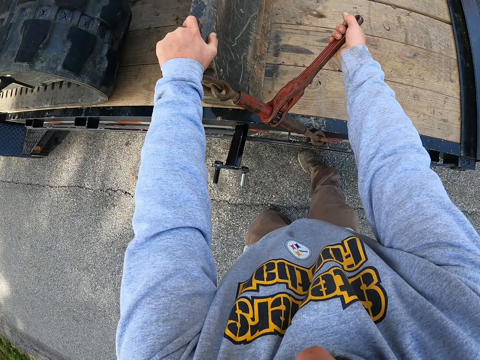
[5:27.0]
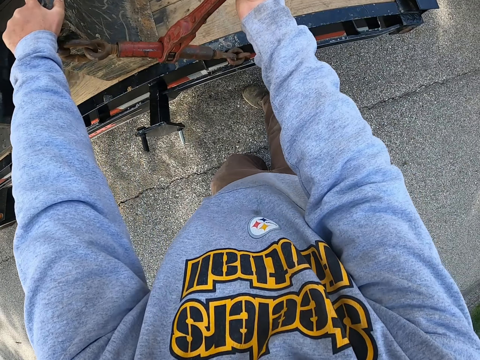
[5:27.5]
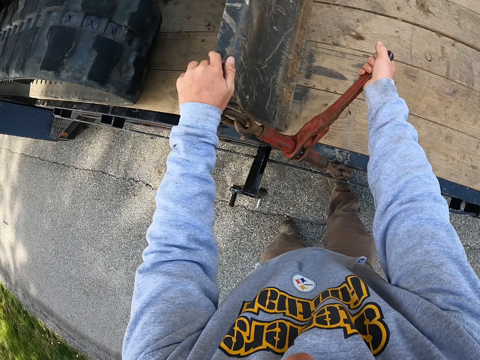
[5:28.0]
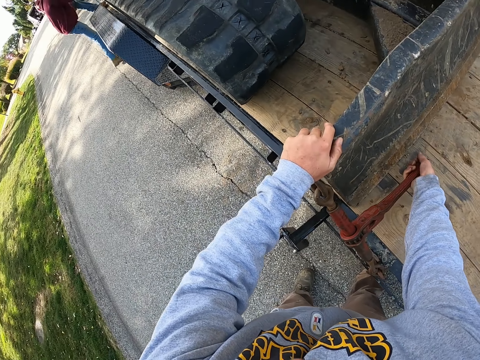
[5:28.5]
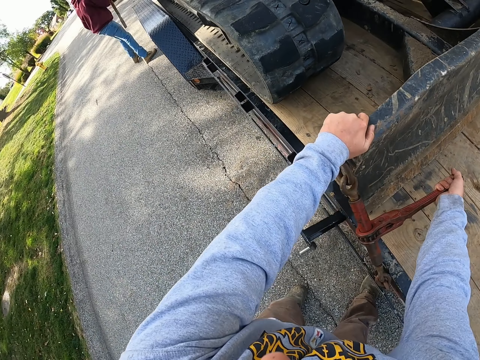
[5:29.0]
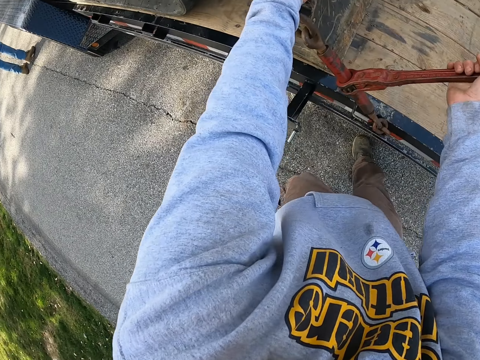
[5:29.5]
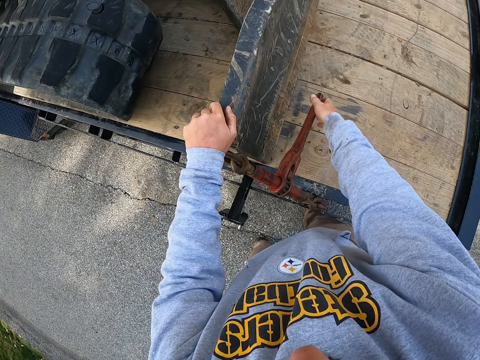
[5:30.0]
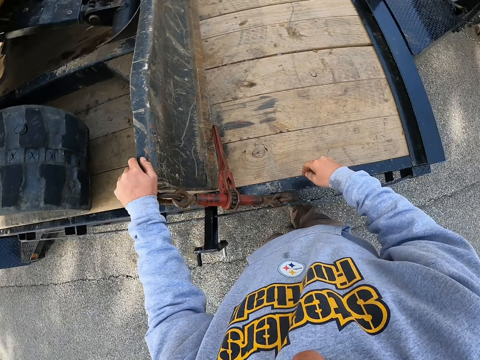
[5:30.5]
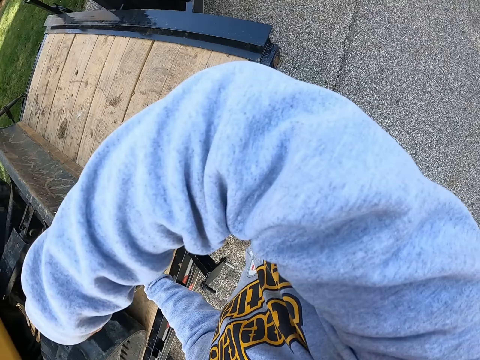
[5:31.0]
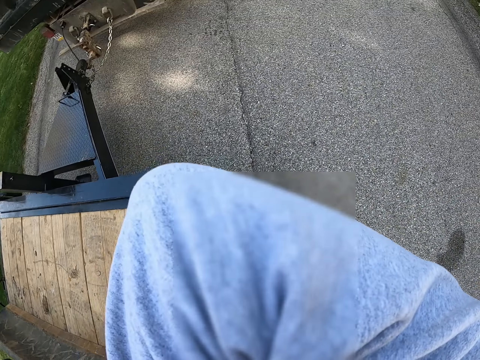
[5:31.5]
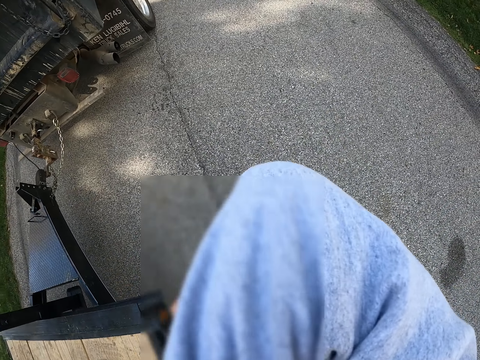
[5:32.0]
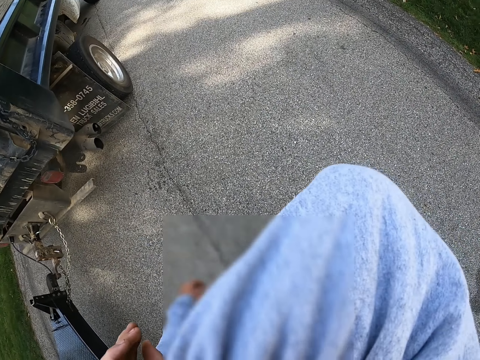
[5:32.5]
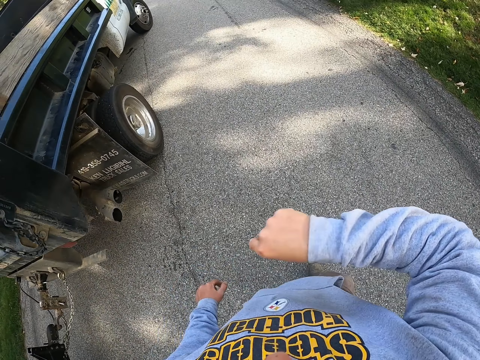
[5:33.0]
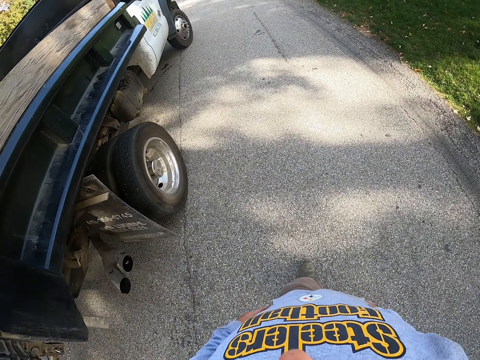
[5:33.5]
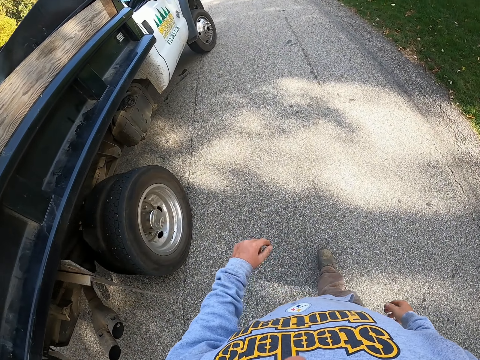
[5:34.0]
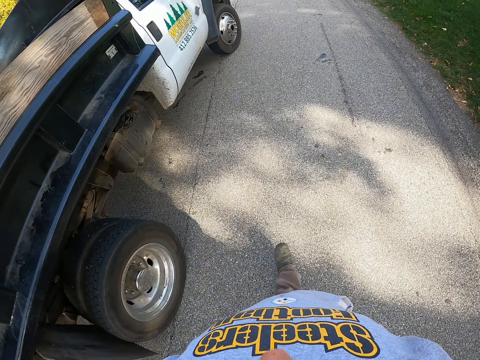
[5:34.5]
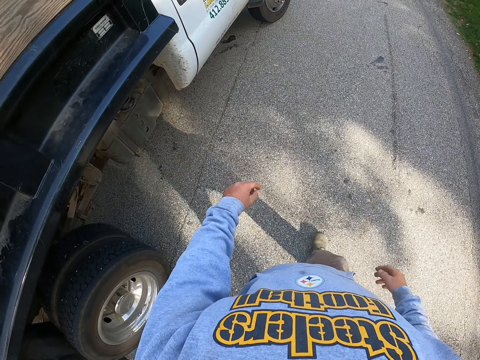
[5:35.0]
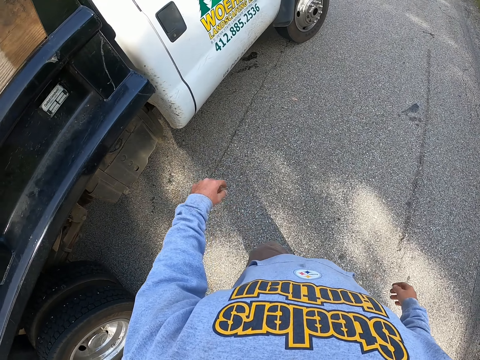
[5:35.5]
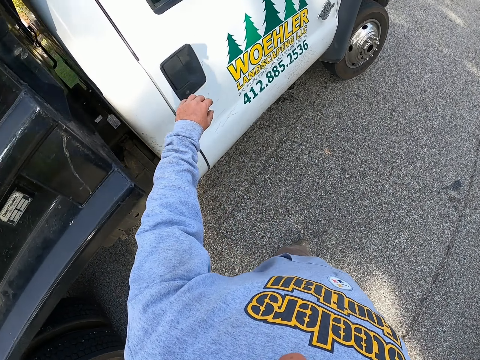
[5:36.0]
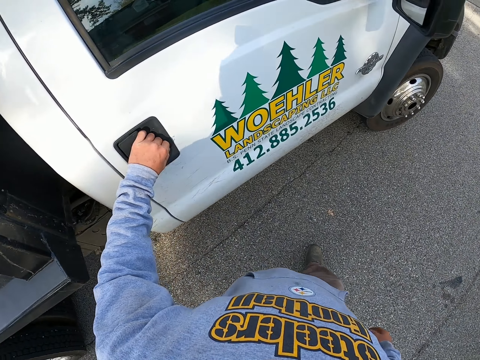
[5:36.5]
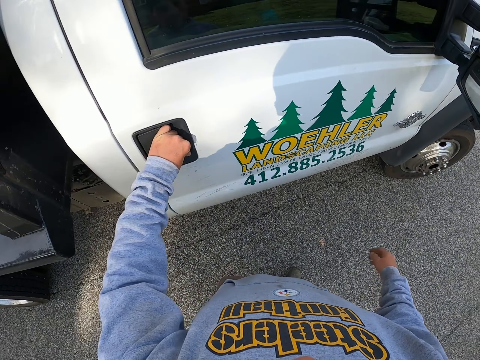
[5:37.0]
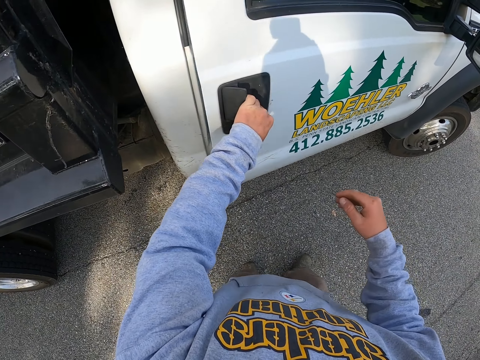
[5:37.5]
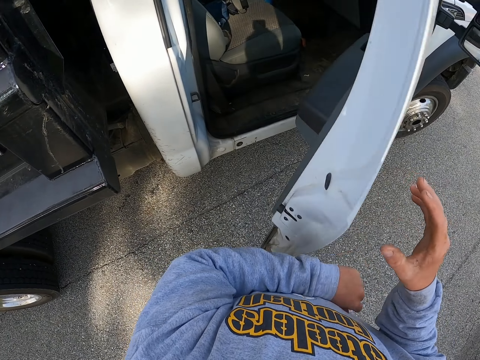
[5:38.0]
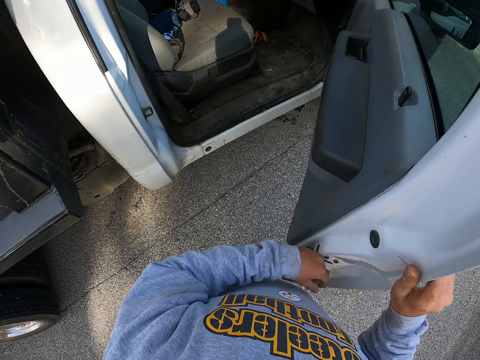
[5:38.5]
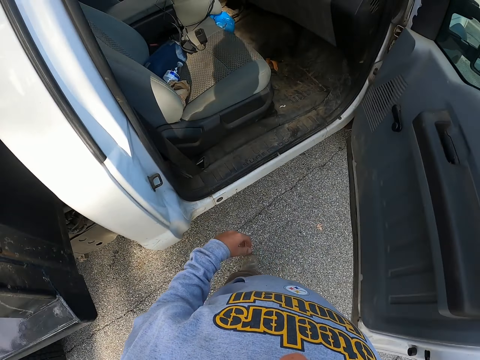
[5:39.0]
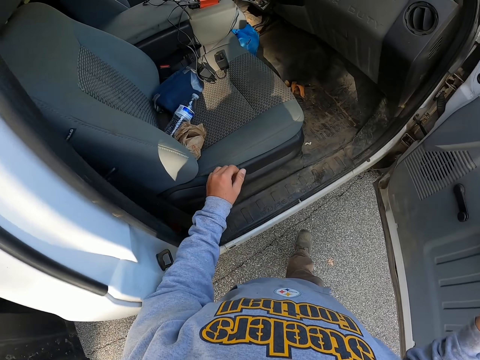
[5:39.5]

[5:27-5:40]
A man jumps from a trailer. The camera wearer walks on the road to the front right door of the car. They open the car door.

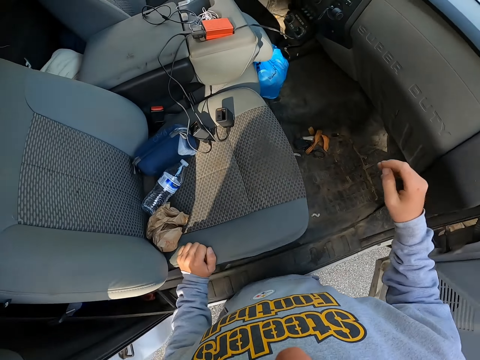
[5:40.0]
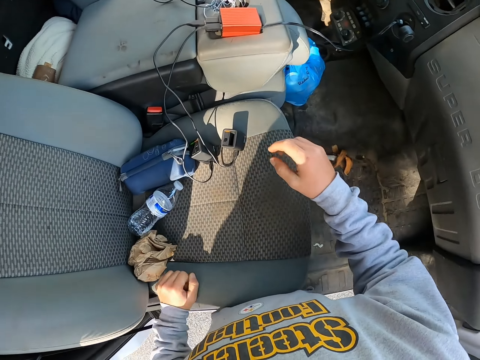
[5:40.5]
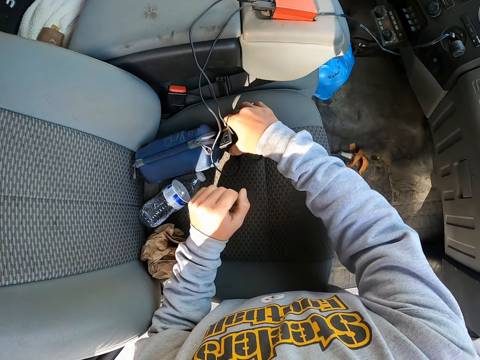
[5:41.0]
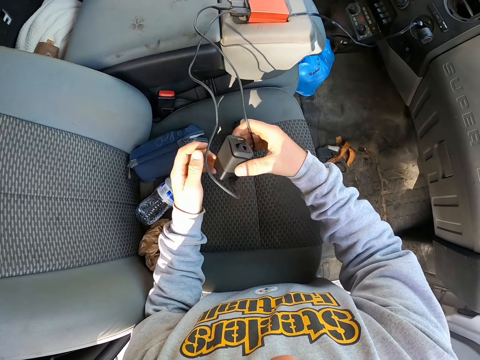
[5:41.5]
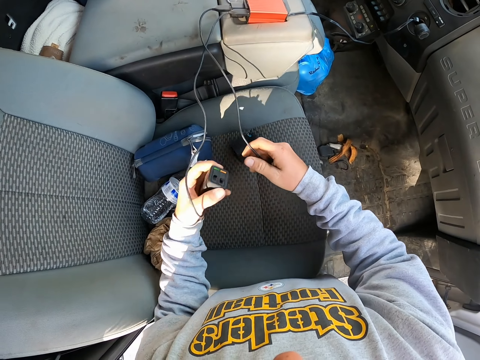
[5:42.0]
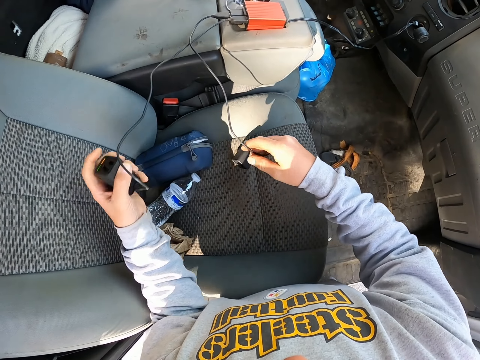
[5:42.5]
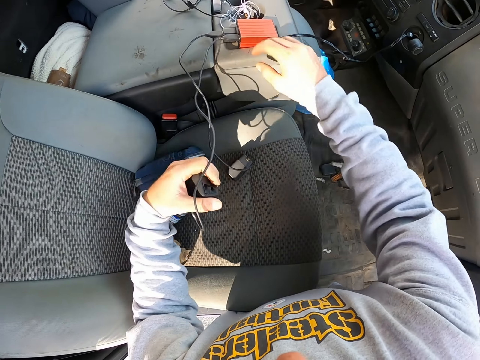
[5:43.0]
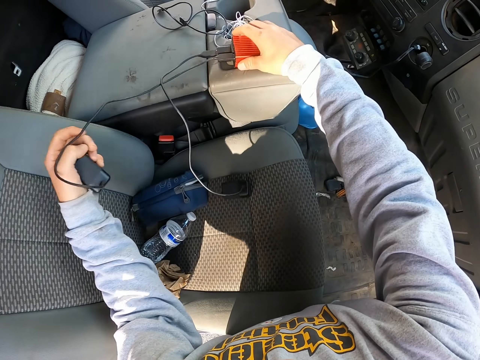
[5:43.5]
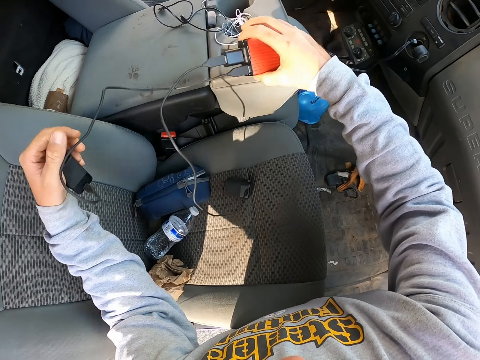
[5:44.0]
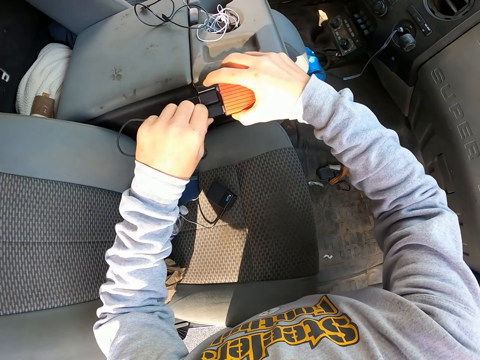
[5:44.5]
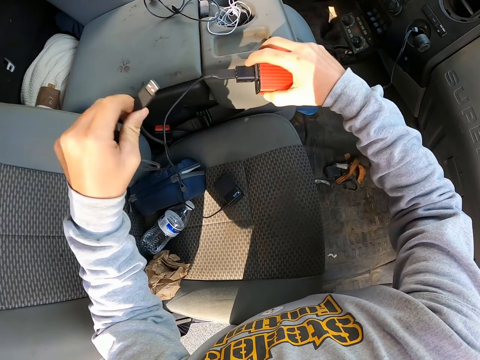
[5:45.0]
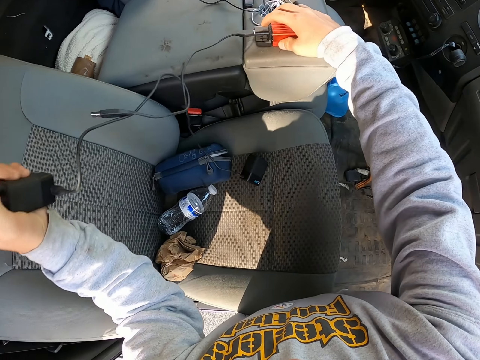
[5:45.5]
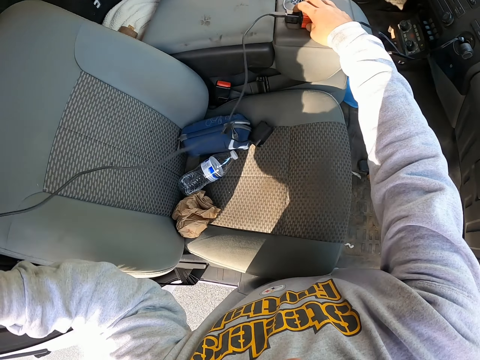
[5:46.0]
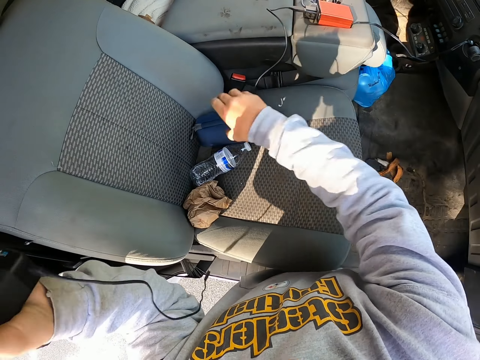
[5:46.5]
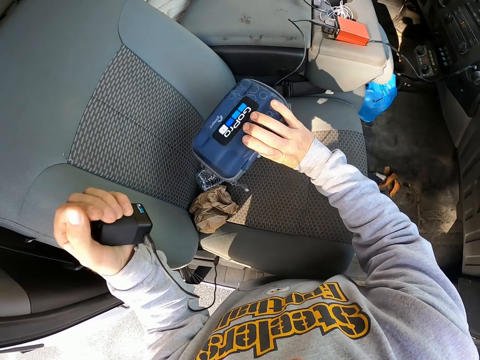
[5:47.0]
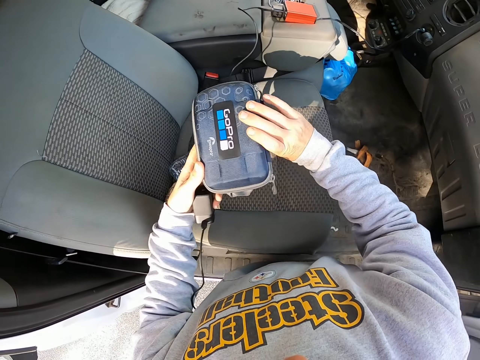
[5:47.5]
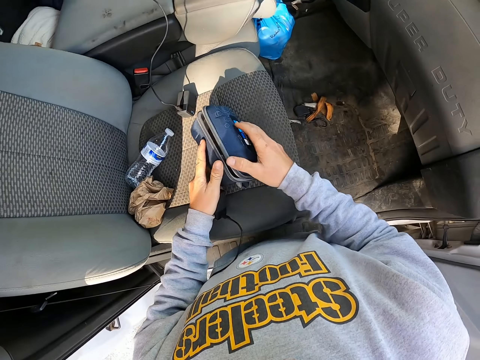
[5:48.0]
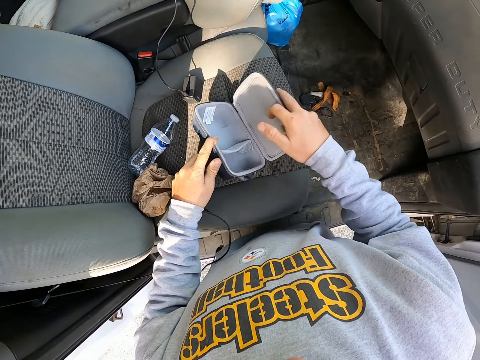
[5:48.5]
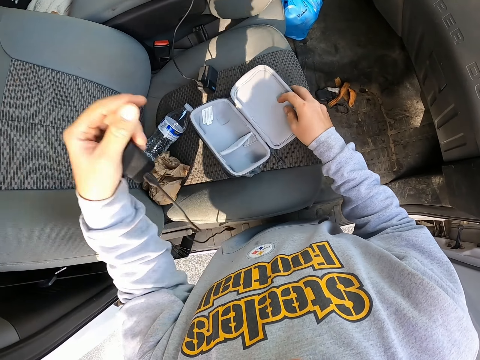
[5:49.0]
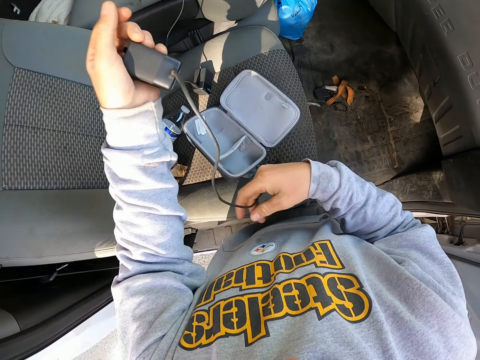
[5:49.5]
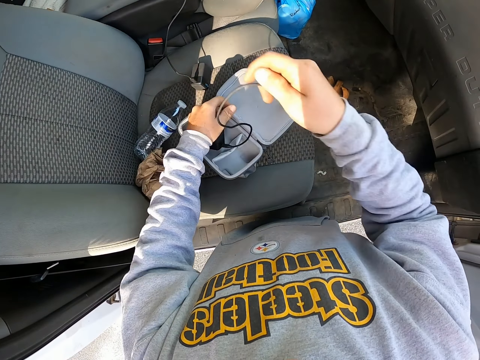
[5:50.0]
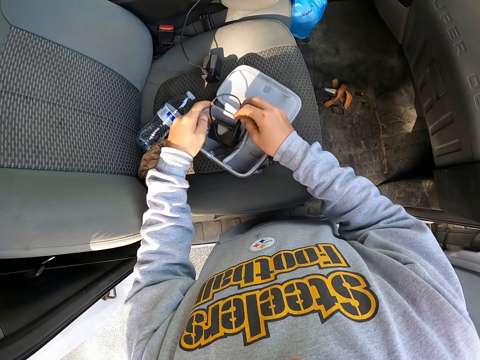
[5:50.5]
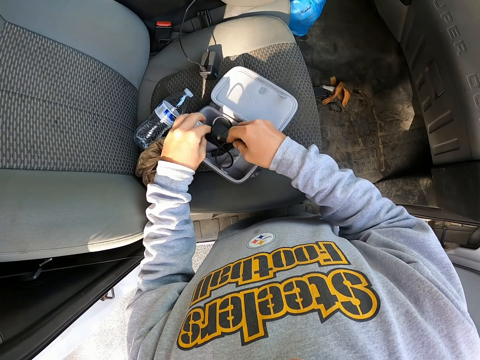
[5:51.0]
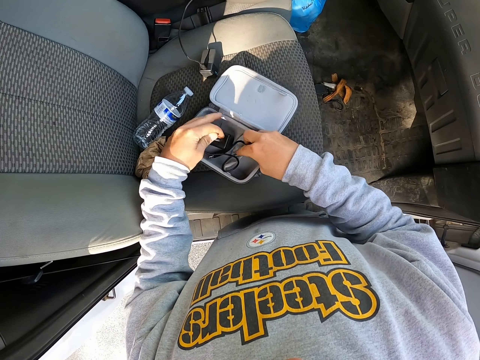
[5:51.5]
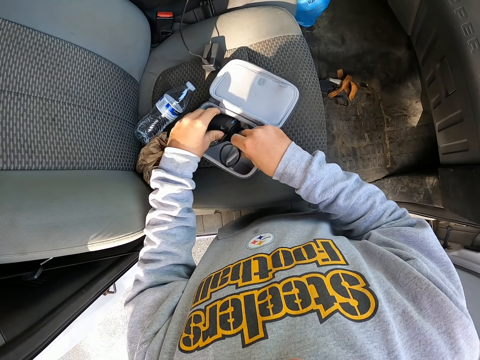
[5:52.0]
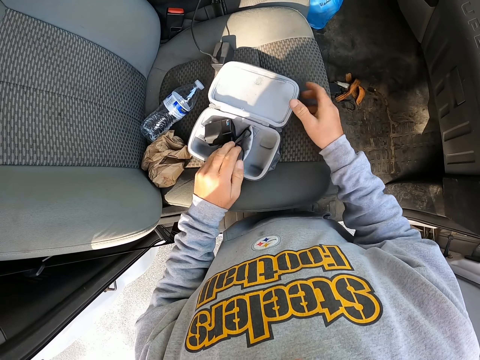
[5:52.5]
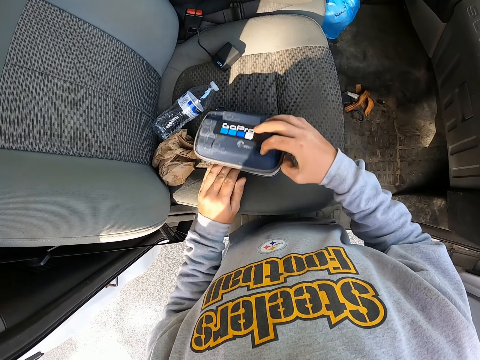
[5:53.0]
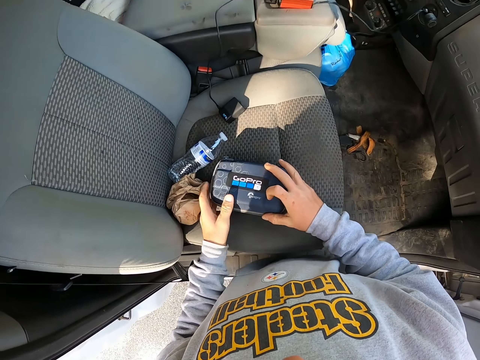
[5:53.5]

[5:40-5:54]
The camera wearer picks up a charger. They disconnect an electric cable from an electronic gadget. They pick up an electronic organizer or GoPro box and open the electronic organizer. They put the charger in the electronic organizer. They close the electronic organizer.
